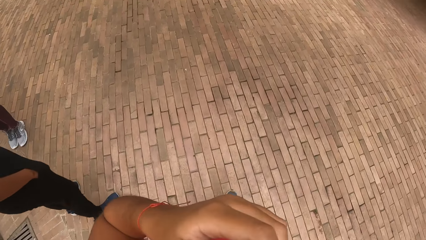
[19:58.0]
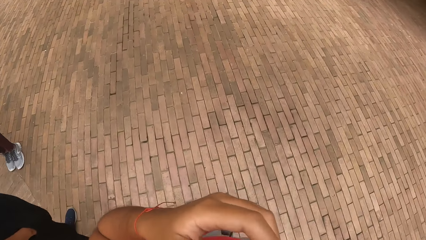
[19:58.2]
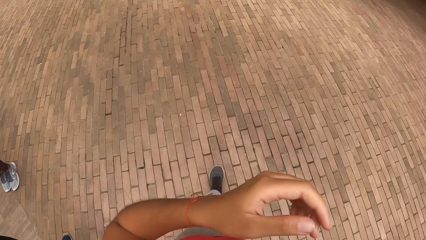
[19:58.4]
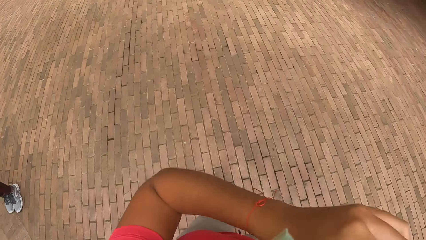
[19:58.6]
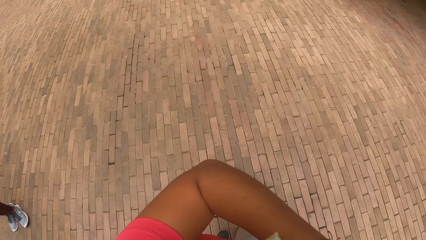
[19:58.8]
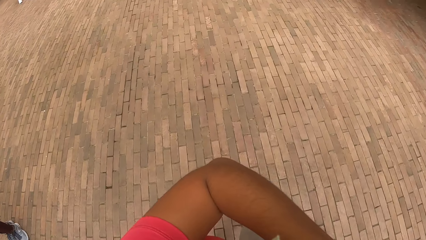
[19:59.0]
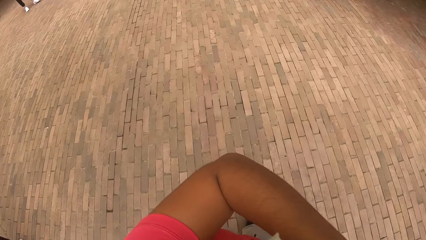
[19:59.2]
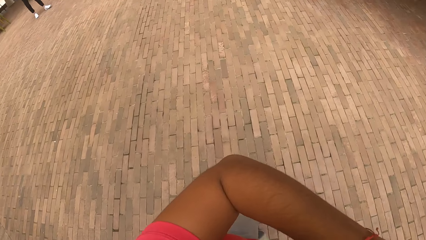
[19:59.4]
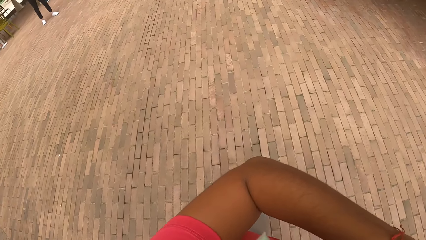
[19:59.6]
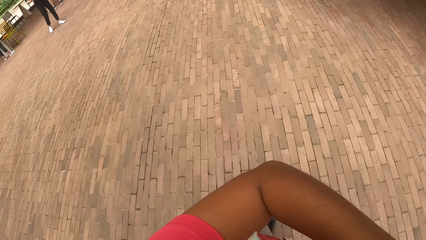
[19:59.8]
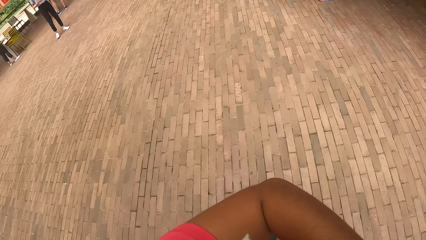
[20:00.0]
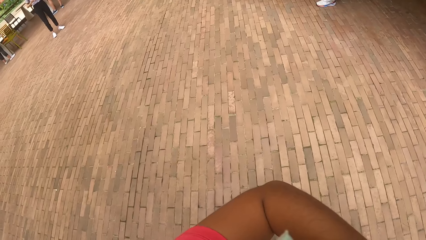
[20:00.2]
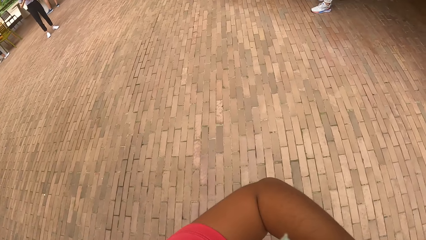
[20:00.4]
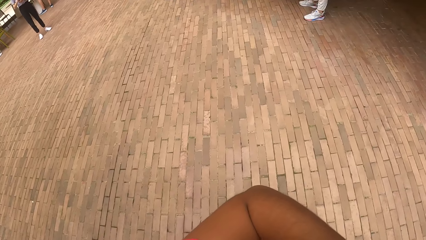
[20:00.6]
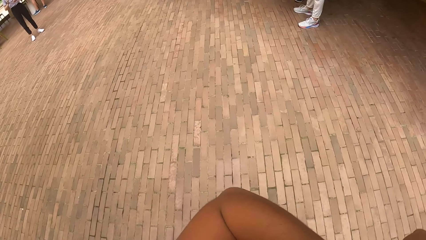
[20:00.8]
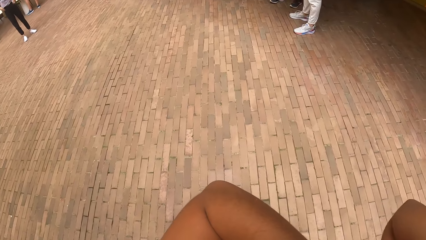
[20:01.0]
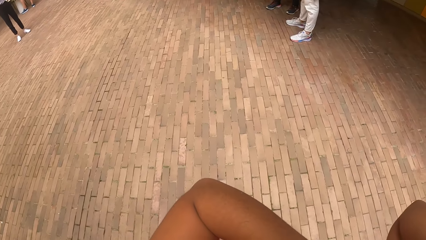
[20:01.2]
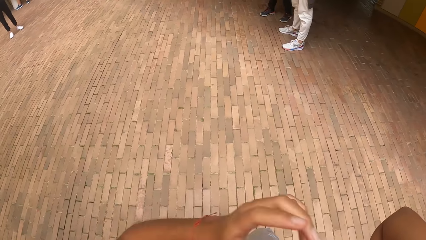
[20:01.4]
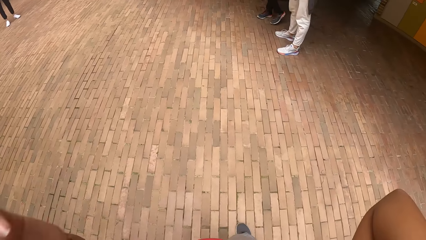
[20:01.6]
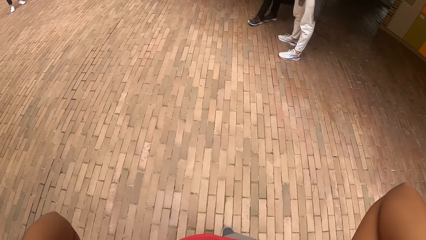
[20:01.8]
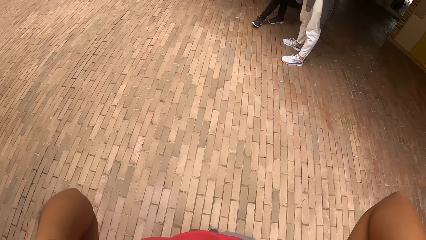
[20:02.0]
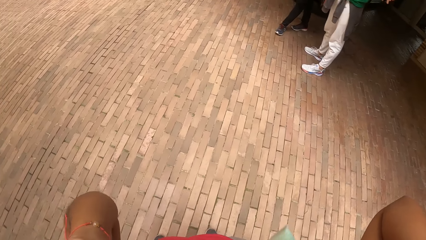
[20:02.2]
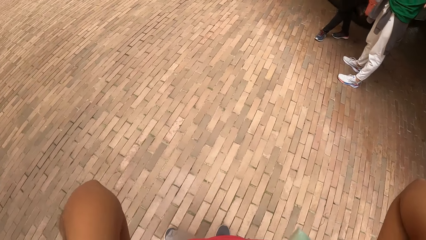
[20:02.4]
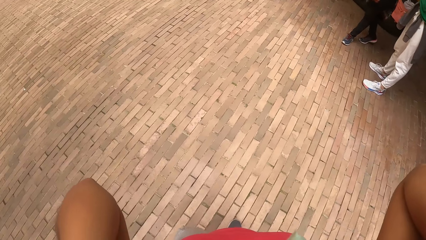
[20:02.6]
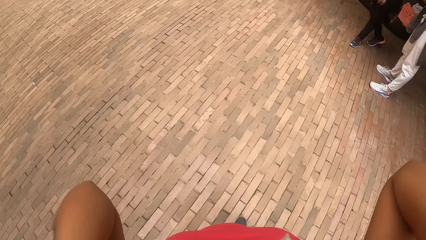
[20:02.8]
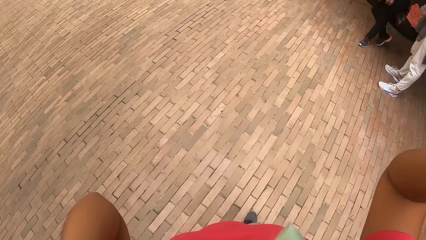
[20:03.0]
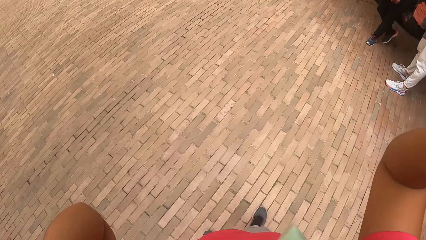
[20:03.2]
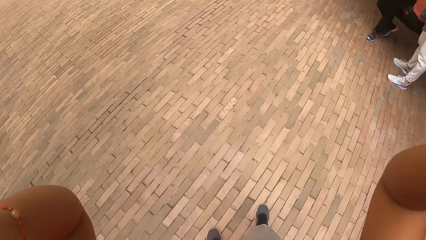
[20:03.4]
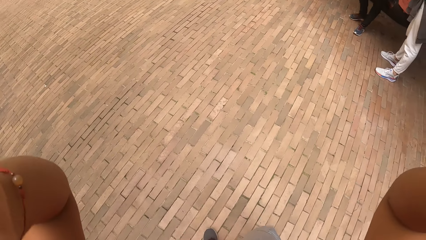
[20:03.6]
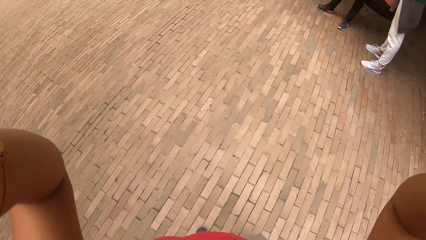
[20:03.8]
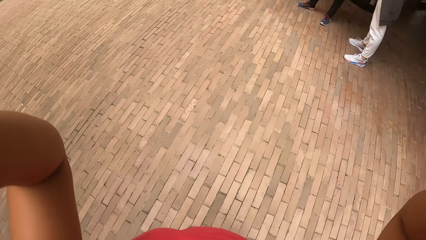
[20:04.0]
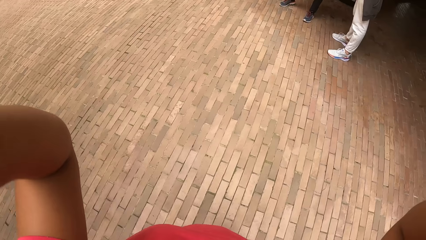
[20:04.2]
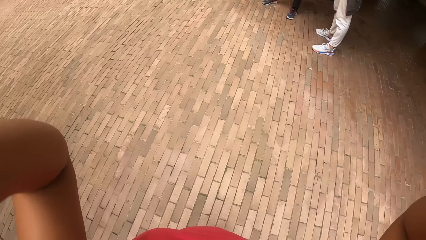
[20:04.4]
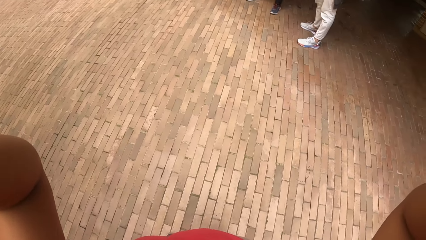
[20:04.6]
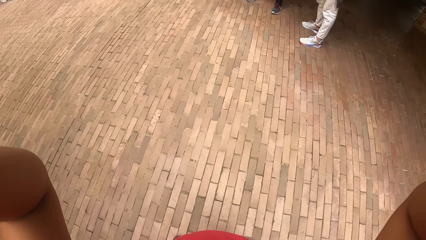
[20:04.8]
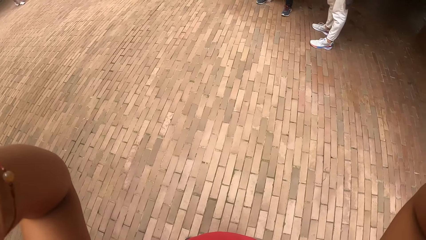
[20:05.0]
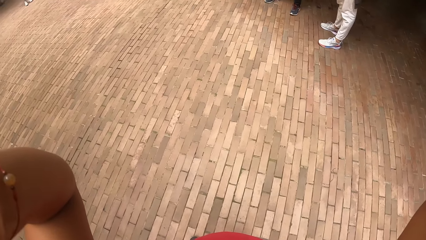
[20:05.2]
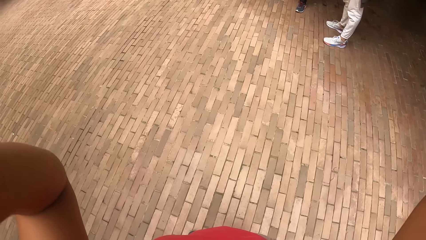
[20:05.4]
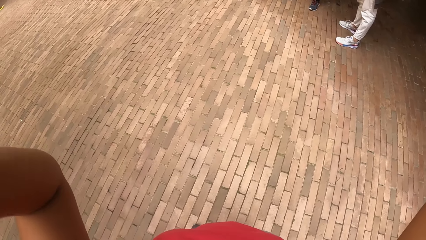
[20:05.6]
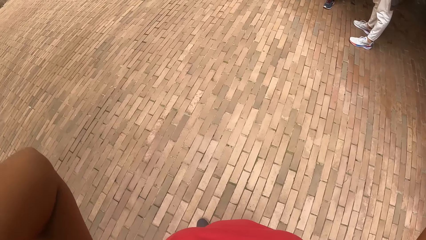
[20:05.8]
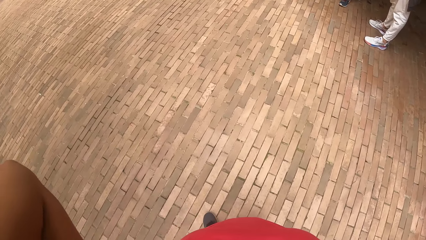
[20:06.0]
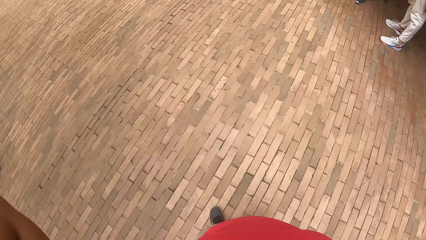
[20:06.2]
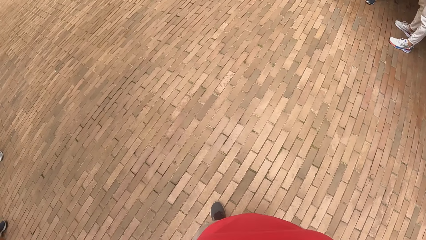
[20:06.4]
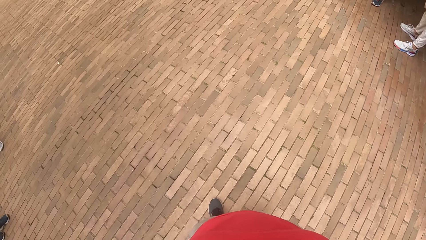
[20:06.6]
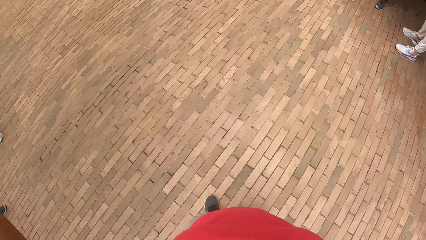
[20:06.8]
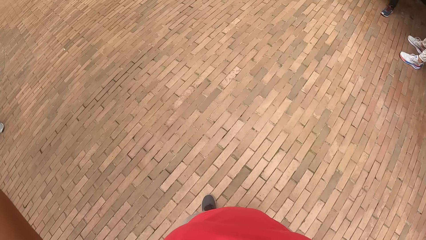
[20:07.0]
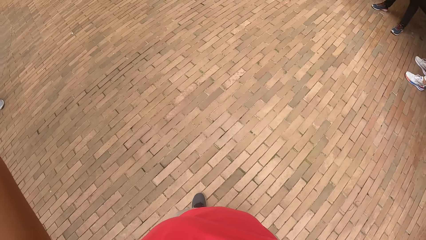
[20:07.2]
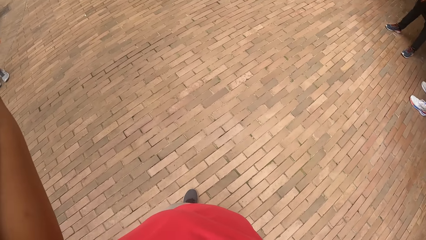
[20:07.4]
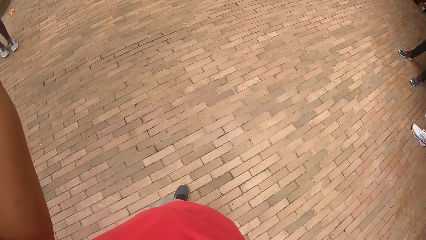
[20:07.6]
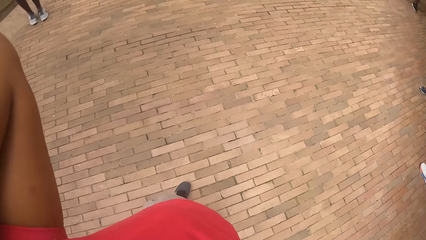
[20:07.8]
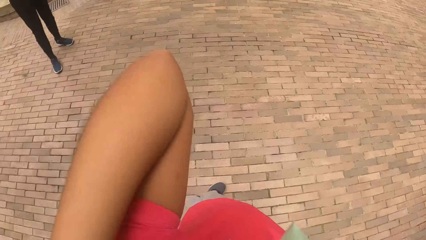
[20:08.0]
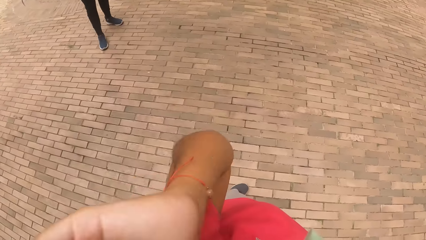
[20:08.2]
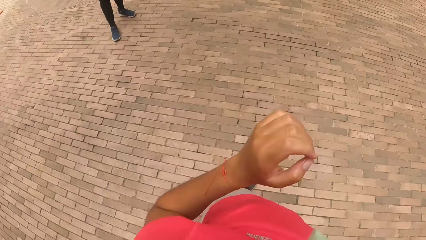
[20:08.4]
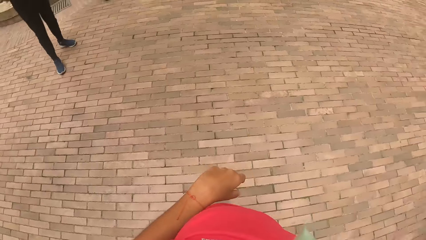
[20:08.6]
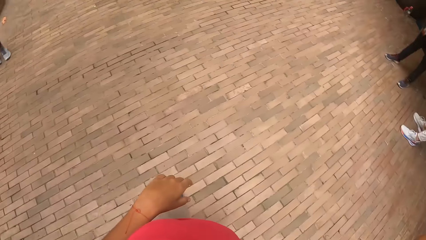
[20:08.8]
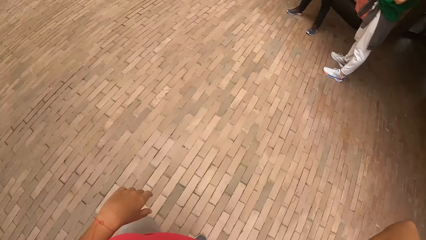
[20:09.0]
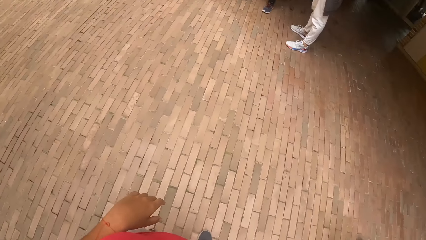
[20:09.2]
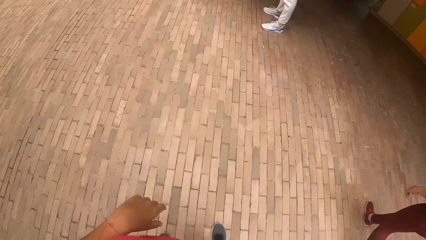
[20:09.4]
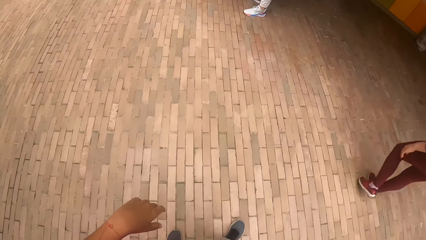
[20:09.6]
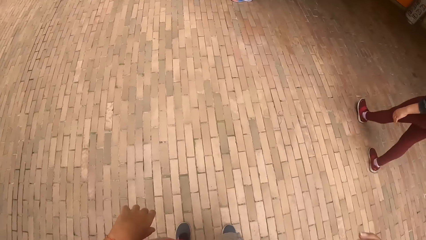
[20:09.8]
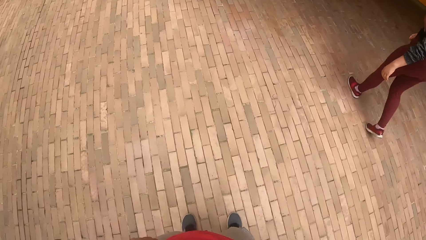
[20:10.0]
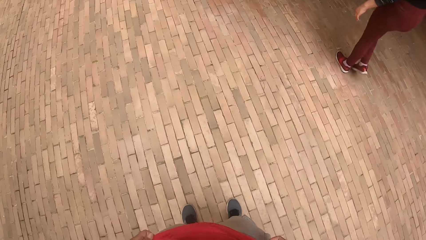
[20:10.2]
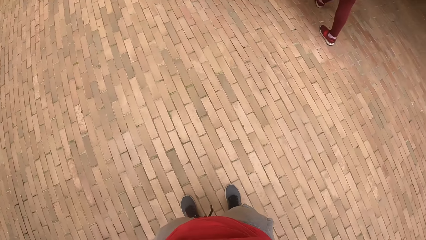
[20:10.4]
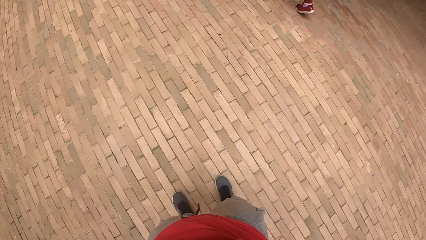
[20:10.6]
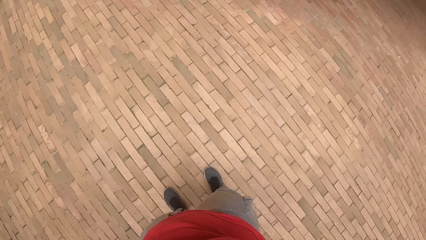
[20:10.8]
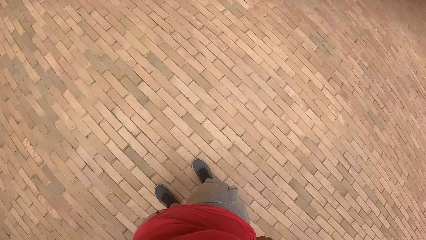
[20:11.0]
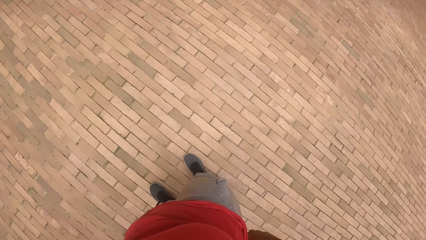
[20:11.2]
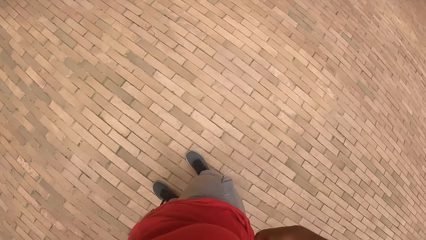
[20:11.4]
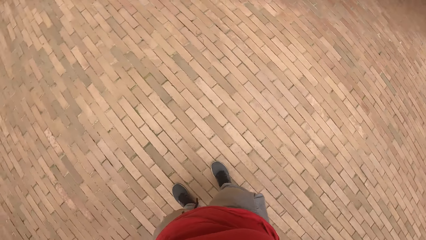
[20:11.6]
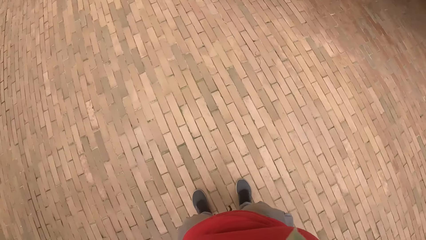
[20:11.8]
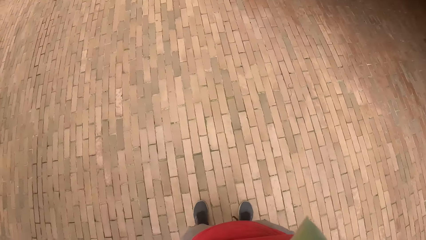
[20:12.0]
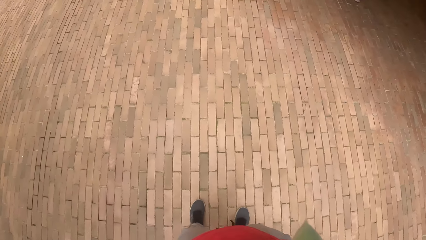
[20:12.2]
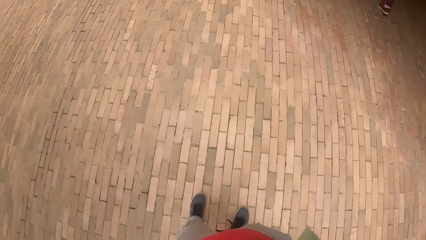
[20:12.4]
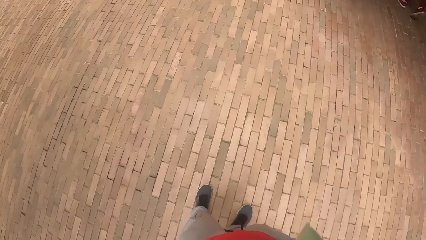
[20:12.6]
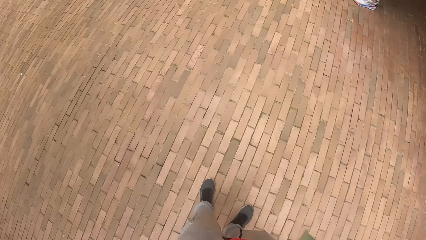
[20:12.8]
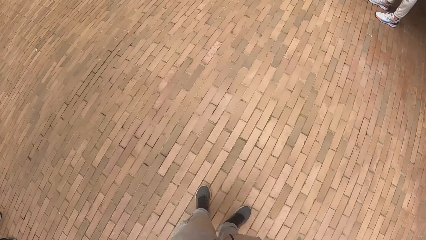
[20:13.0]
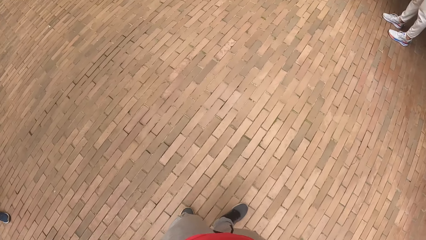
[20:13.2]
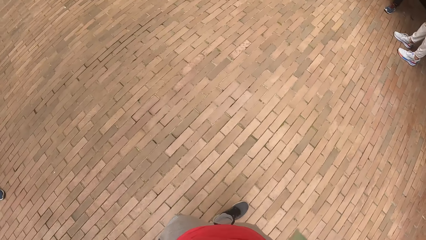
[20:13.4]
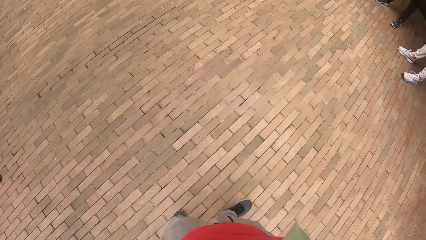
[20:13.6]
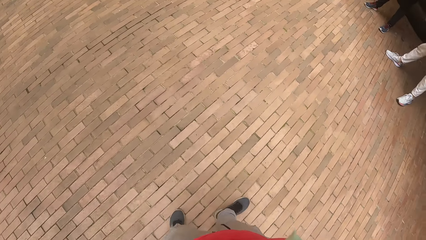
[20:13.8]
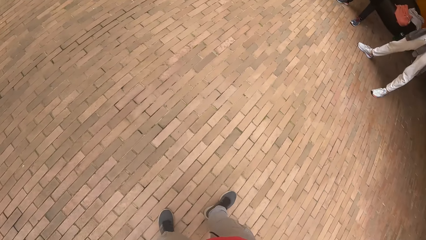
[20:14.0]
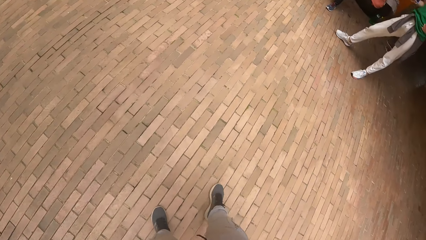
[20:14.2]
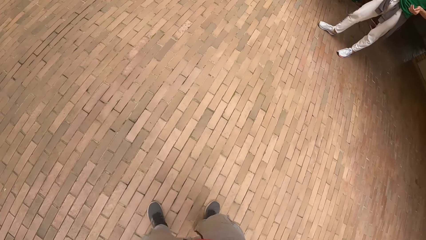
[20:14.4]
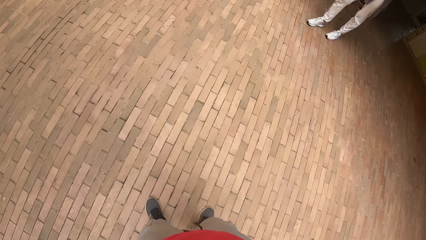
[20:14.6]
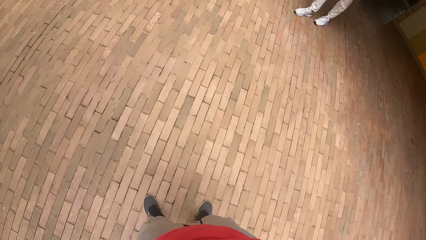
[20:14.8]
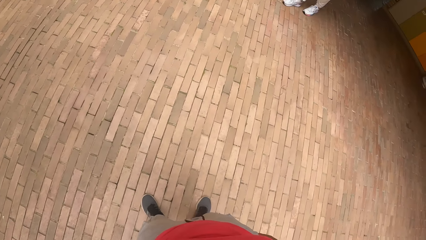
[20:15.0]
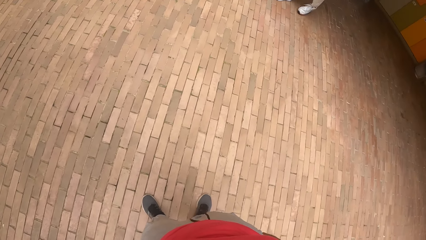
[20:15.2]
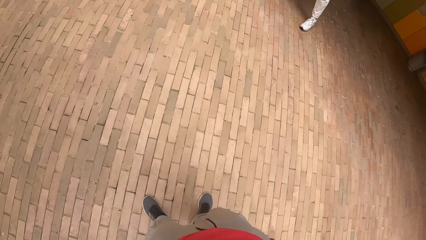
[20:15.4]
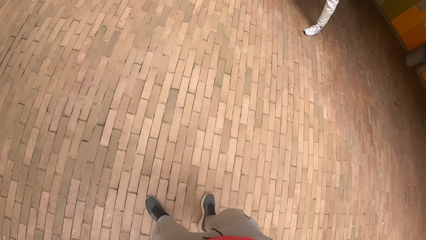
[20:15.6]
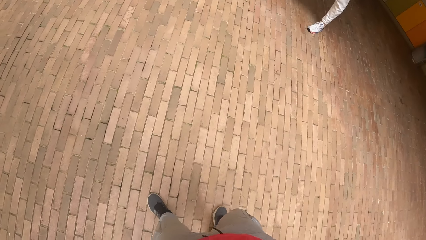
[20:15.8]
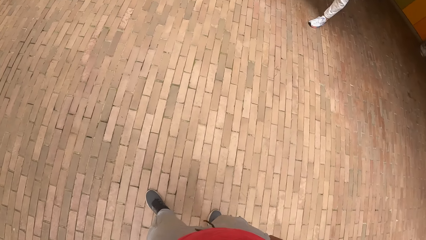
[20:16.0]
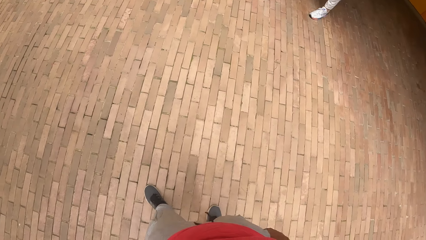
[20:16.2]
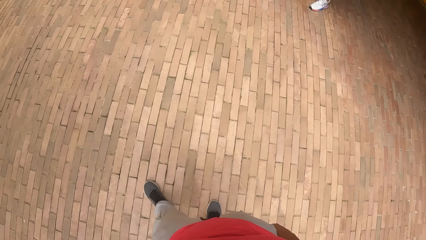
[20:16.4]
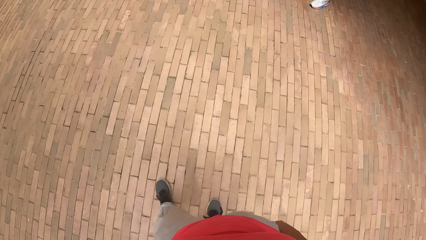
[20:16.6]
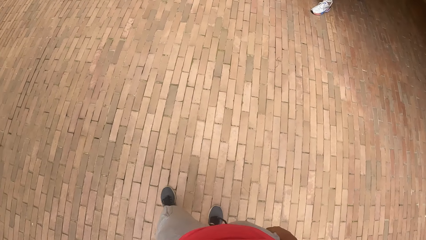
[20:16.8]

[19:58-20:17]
The camera wearer lowers a hand. They look around.
